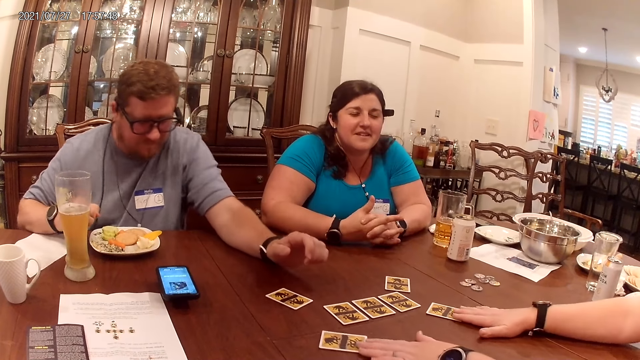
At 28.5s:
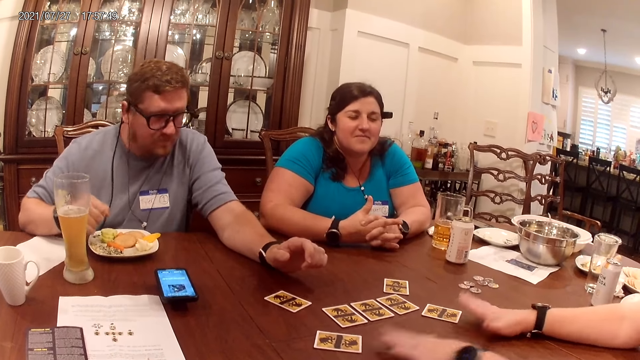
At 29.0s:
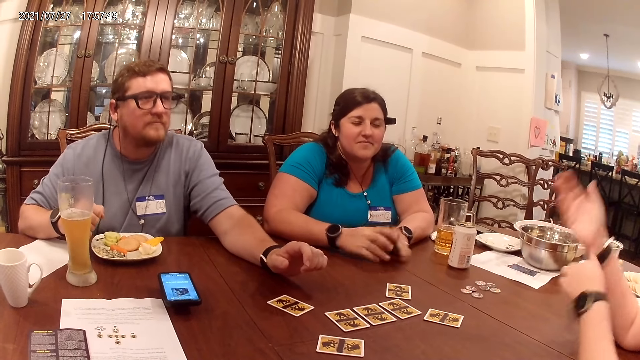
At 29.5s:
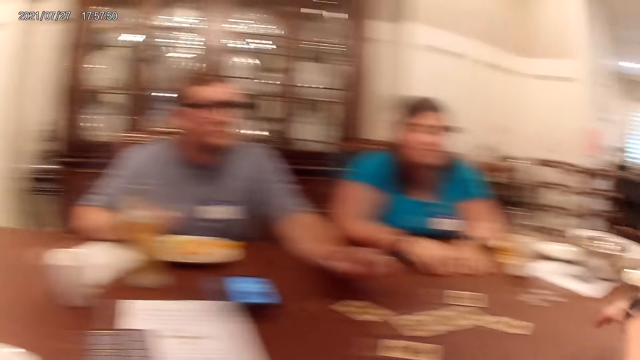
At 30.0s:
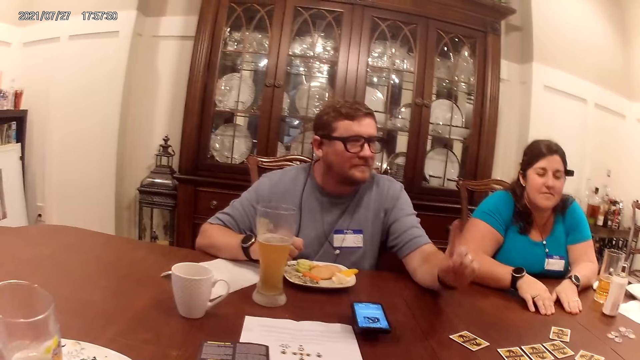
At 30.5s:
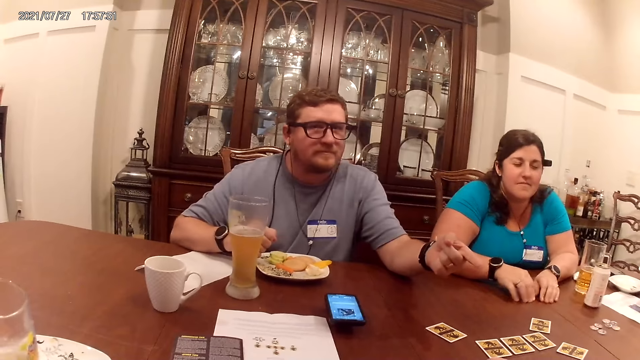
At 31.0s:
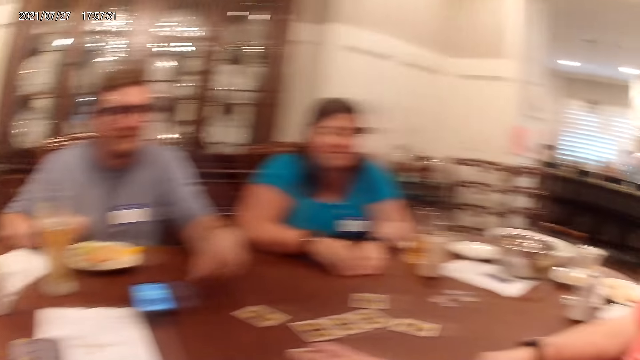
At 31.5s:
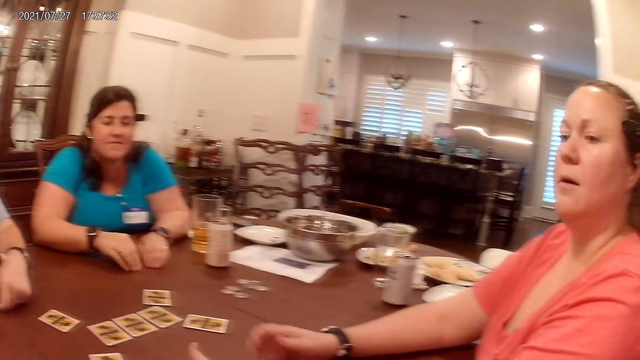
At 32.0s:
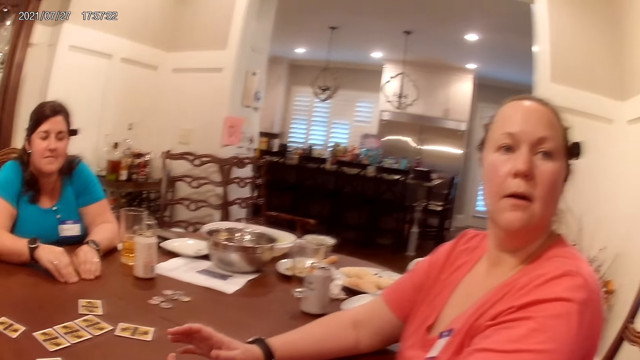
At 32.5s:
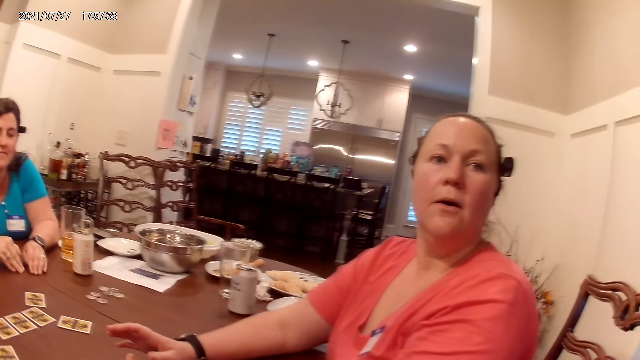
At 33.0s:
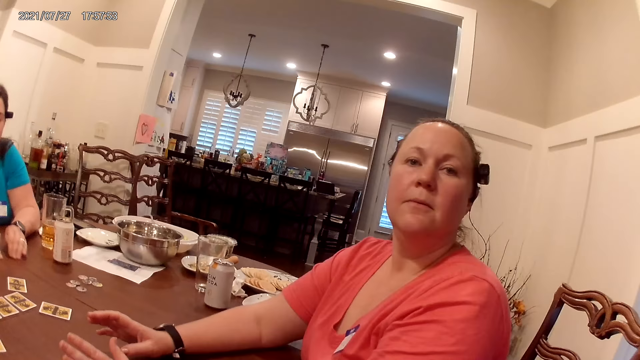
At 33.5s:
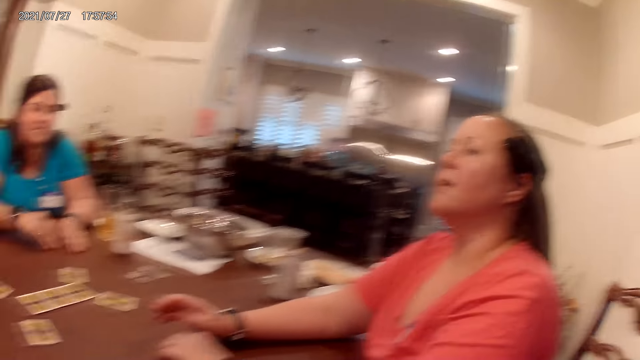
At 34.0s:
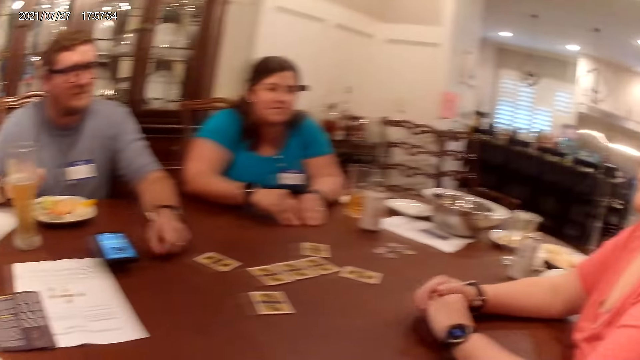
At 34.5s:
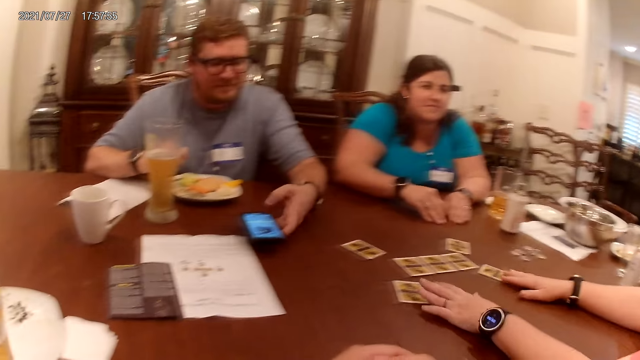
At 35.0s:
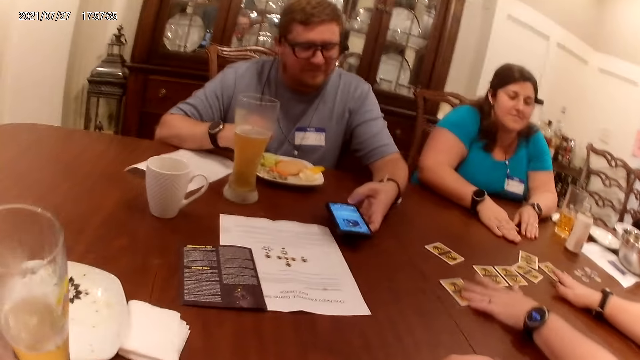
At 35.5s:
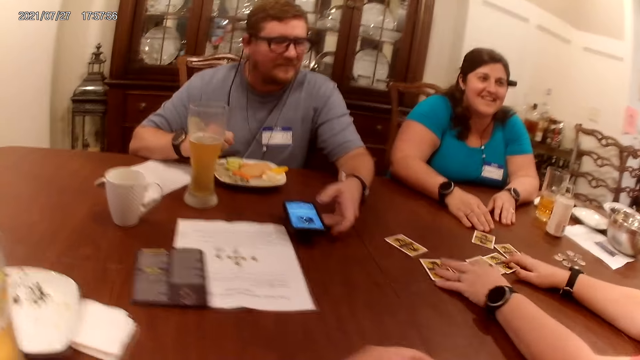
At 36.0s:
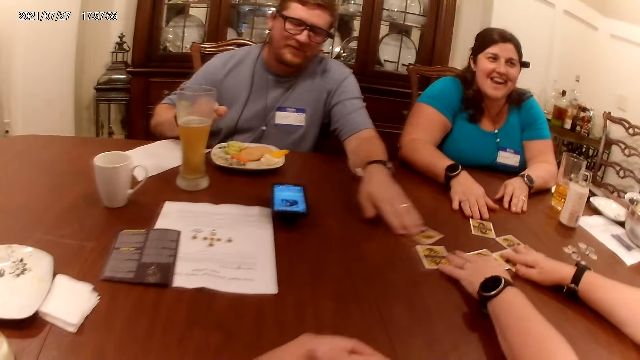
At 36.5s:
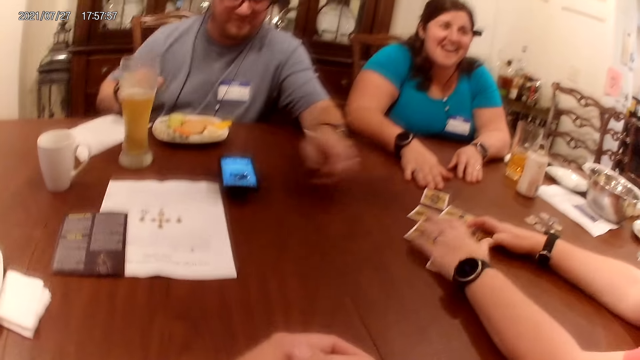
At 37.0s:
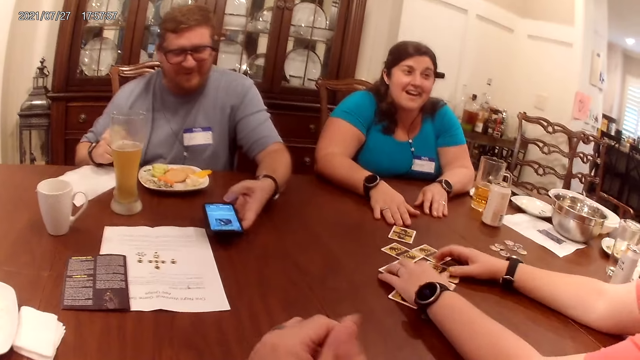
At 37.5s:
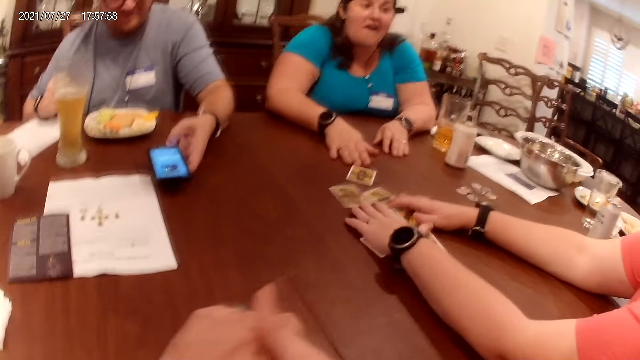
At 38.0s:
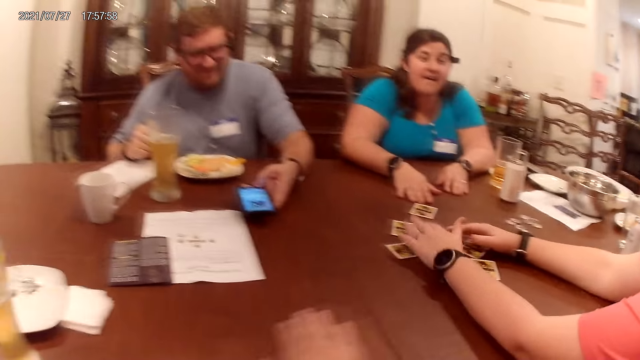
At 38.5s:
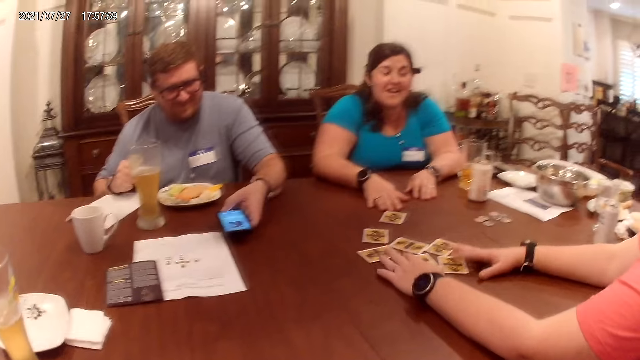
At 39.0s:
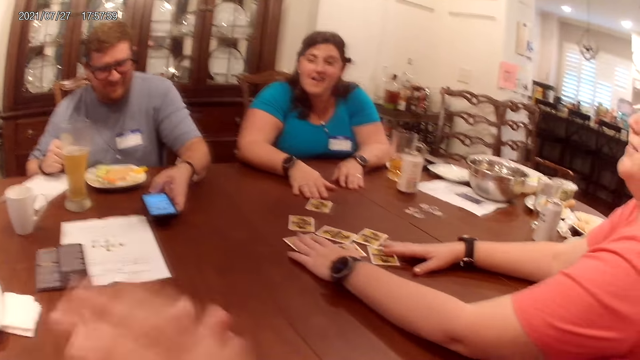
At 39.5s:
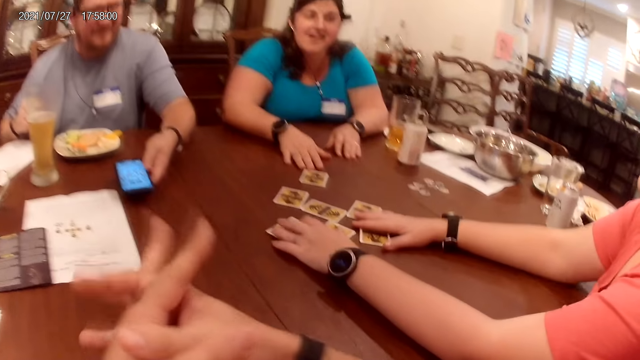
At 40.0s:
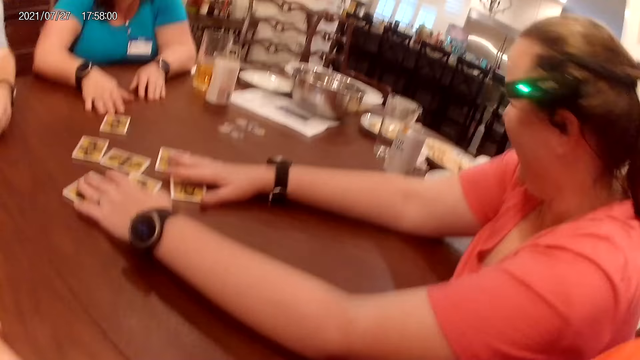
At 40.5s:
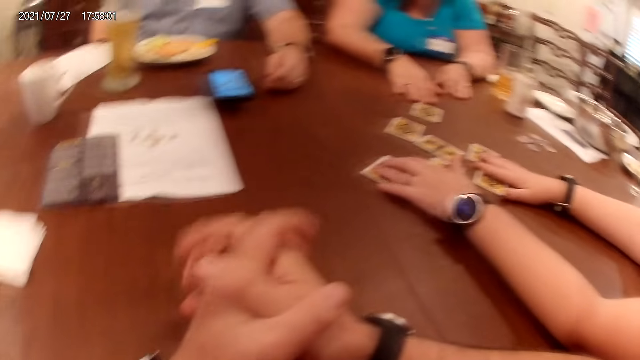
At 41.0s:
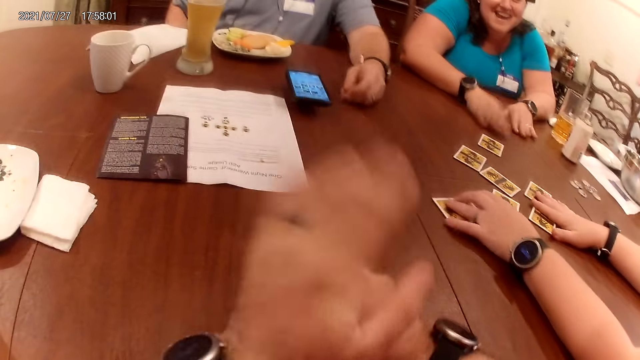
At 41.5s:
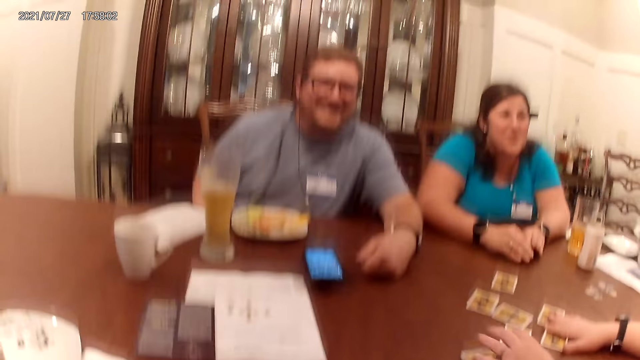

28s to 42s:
A man places his left hand on the table. A woman removes both hands from the table. The woman speaks to the man, another woman, and the camera wearer at the table. The camera wearer looks at a person. The man holds the phone with his left hand. The camera wearer speaks to the man, the other woman, and the first woman at the table. The first woman adjusts the position of the cards on the table with both hands. The man adjusts the position of the card on the table with his left hand. The man speaks to the other woman, the first woman, and the camera wearer at the table. The man holds the phone with his left hand. The camera wearer holds the hands together. The first woman speaks to the man, the other woman, and the camera wearer at the table. The man operates the phone with his left hand. The camera wearer places the hands on the table, rubs the right hand on the table, looks around, and holds the hands together. The man drops the phone on the table with his left hand. The camera wearer looks around. The other woman hits her hands on the table. The camera wearer holds the hands together, raises the left hand, and holds the hands together. The man speaks to the other woman, the first woman, and the camera wearer at the table.

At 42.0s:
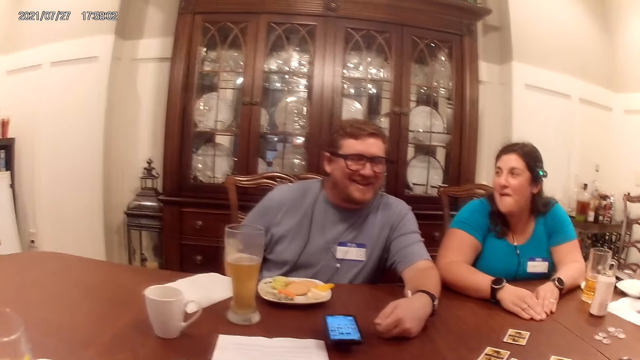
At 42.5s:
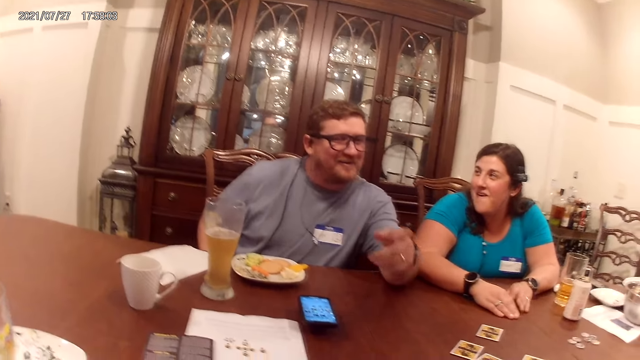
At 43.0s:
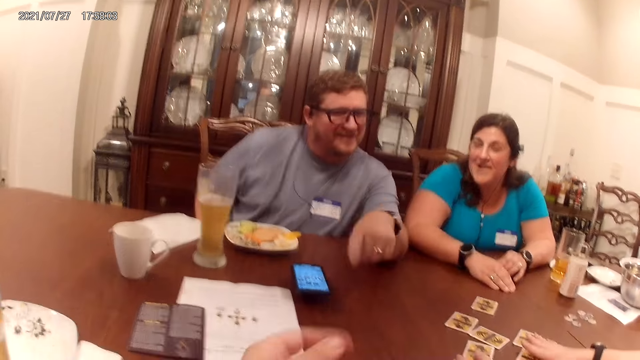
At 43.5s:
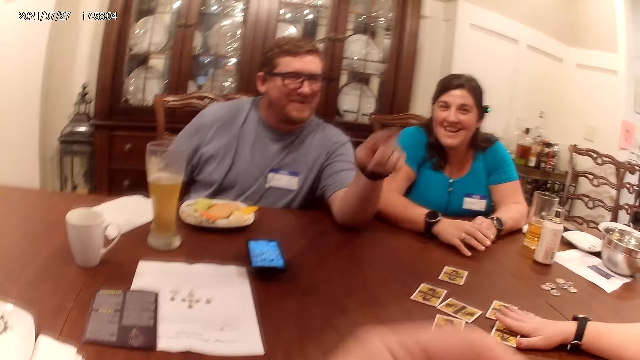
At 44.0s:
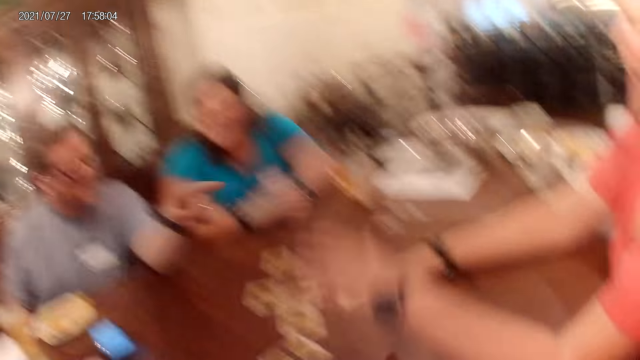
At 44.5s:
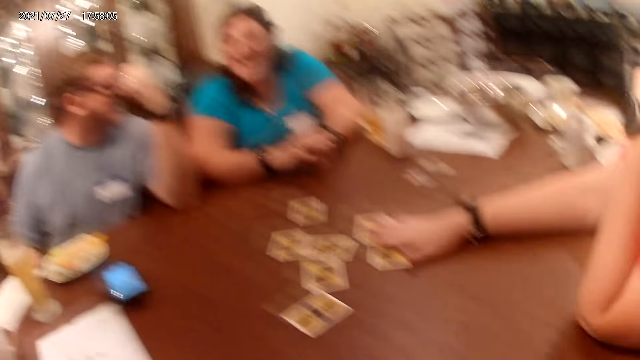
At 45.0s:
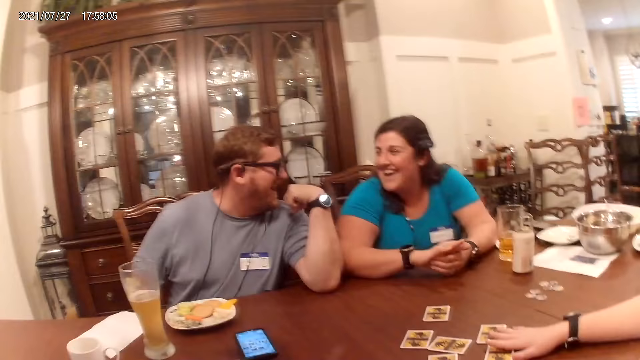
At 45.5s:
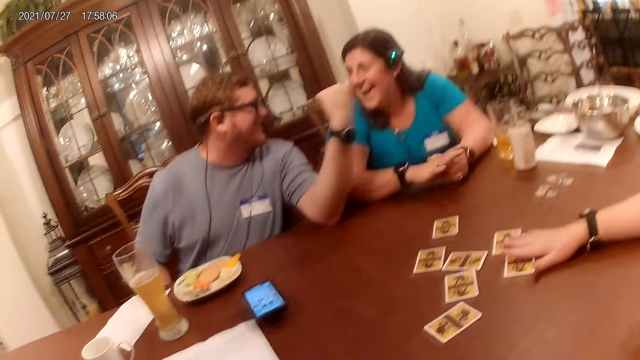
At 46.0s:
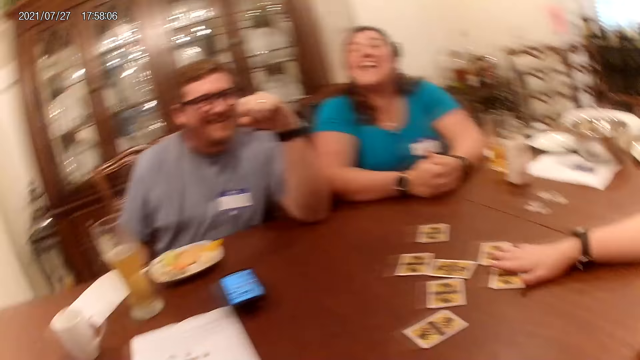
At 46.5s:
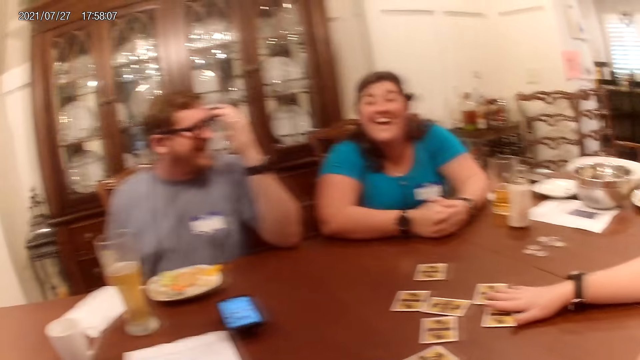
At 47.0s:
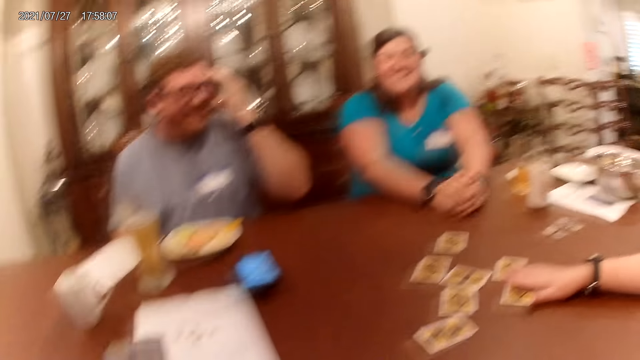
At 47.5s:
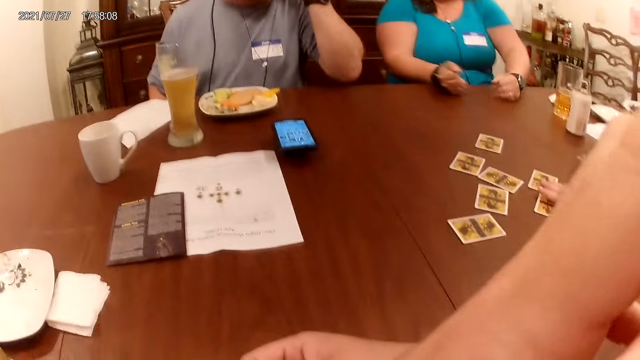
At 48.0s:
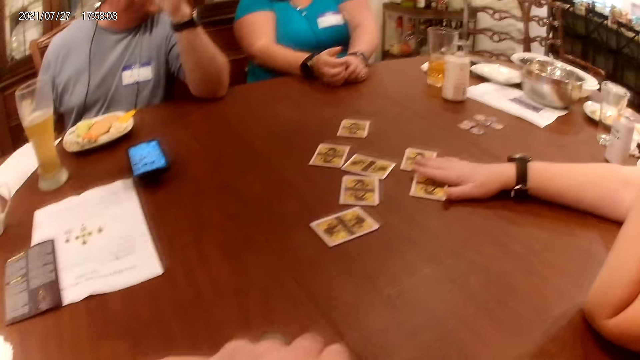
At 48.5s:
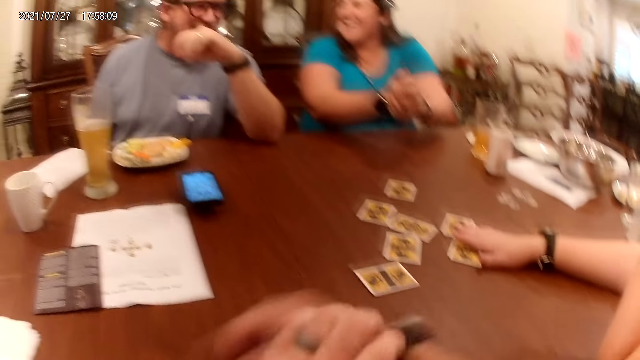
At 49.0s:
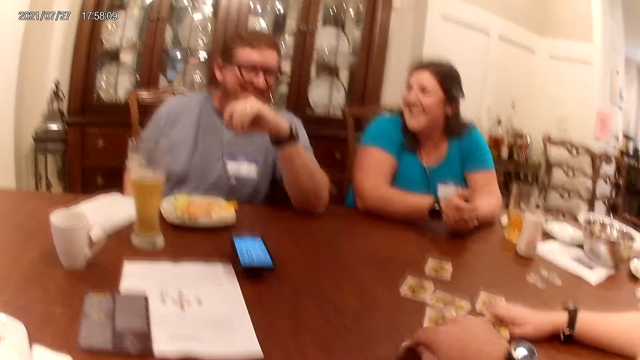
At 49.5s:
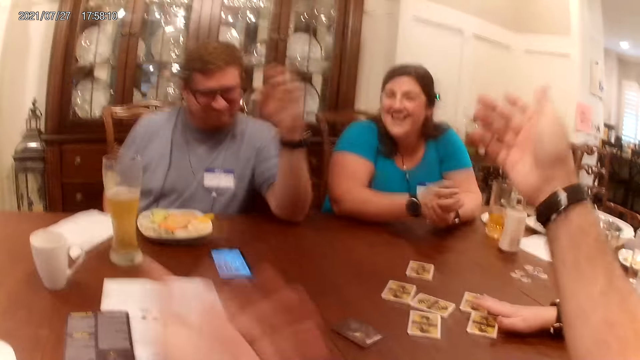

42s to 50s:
The camera wearer looks around. A man removes his left hand from the table. The camera wearer points the left hand. A woman removes her left hand from the table. The camera wearer looks around. He speaks to the man, another woman, and the first woman at the table. The other woman speaks to the man, the first woman, and the camera wearer at the table. The first woman speaks to the man, the other woman, and the camera wearer at the table. The camera wearer points the finger. He places the left hand on the table. He turns the card on the table with his right hand. He takes a playing card. He removes his right hand from the table.
